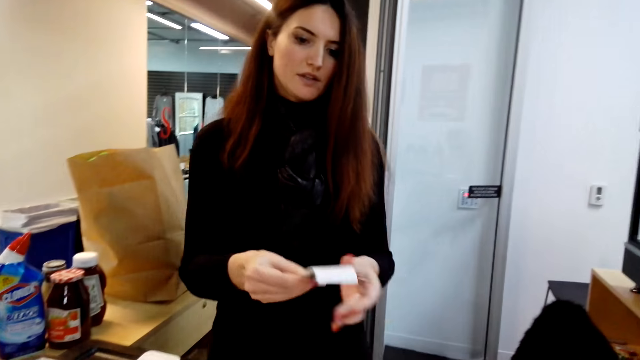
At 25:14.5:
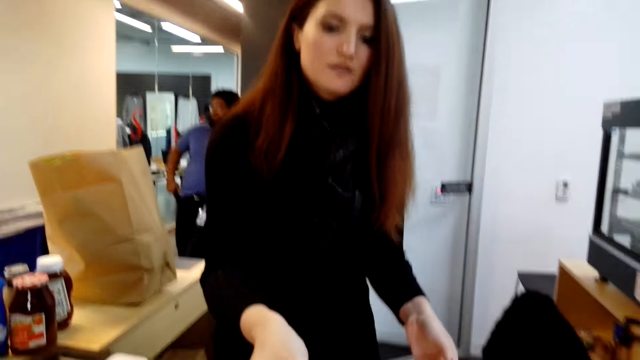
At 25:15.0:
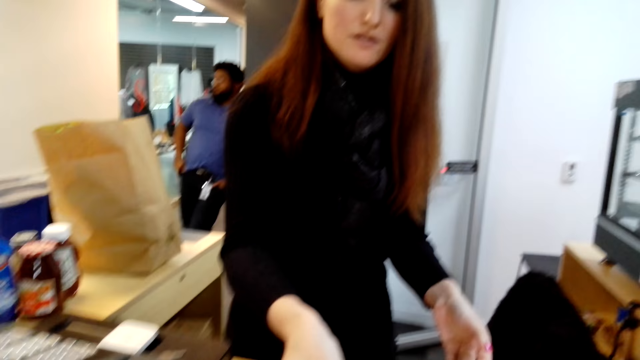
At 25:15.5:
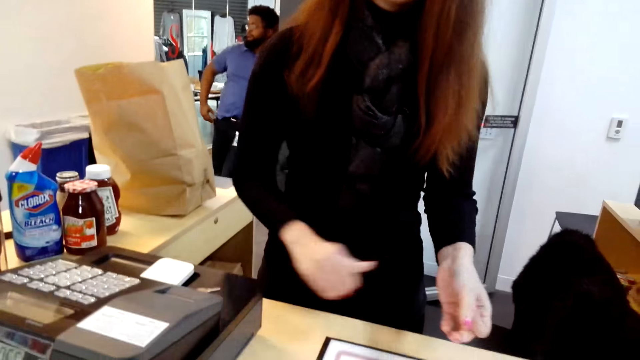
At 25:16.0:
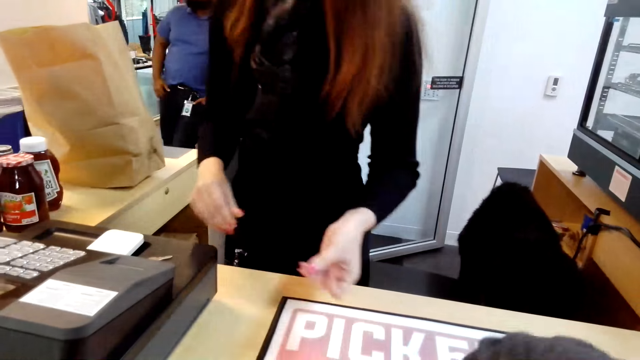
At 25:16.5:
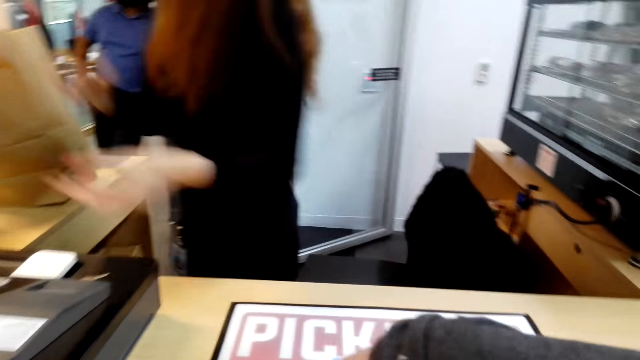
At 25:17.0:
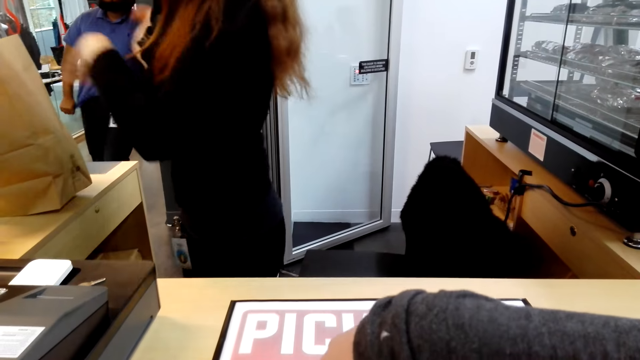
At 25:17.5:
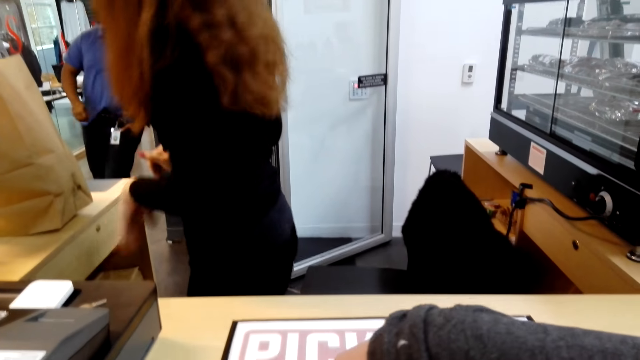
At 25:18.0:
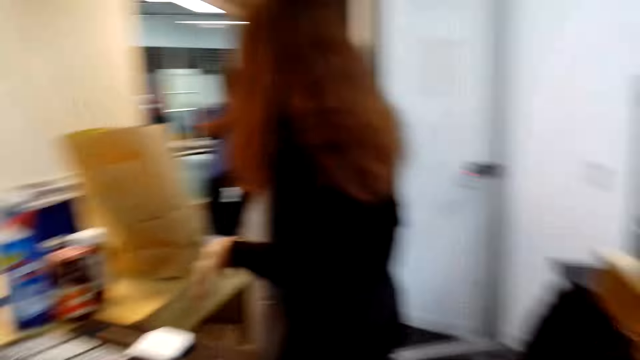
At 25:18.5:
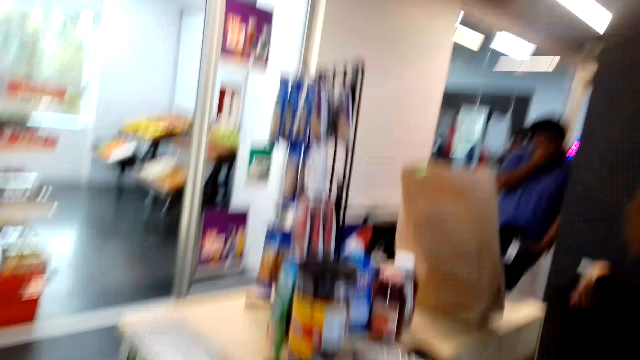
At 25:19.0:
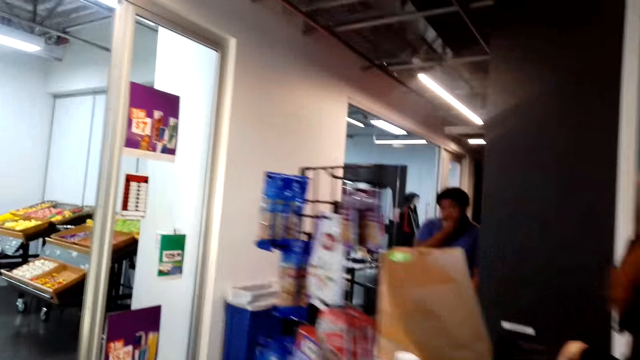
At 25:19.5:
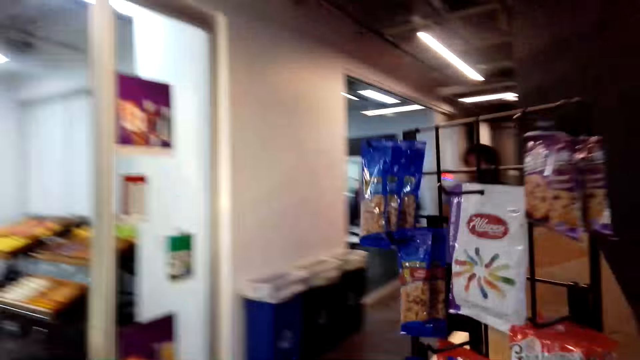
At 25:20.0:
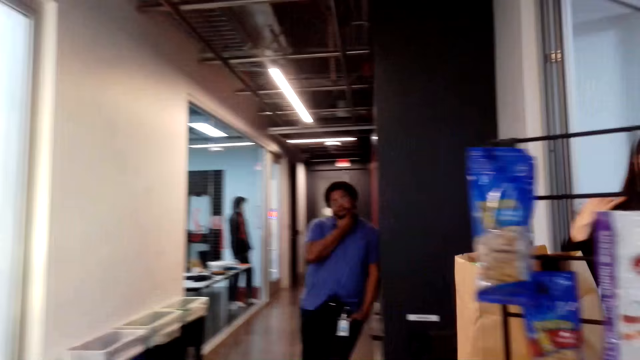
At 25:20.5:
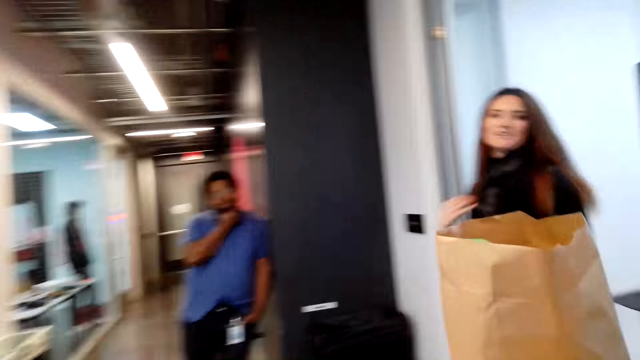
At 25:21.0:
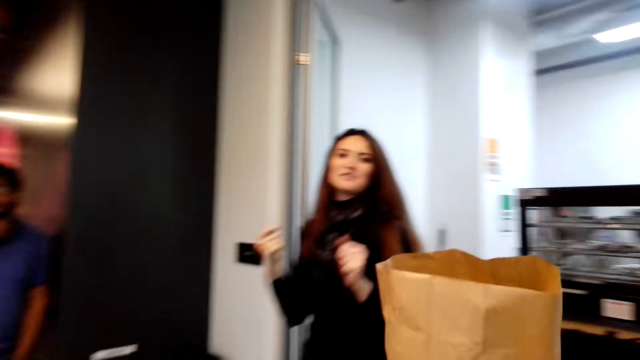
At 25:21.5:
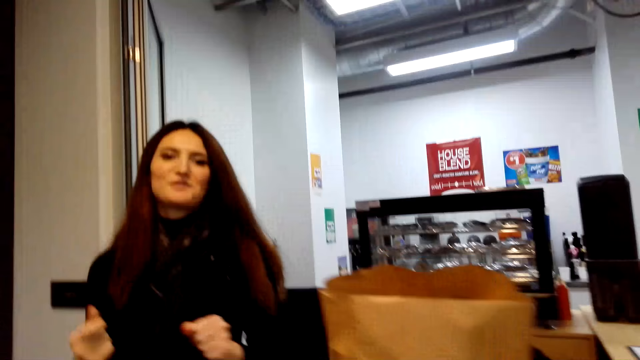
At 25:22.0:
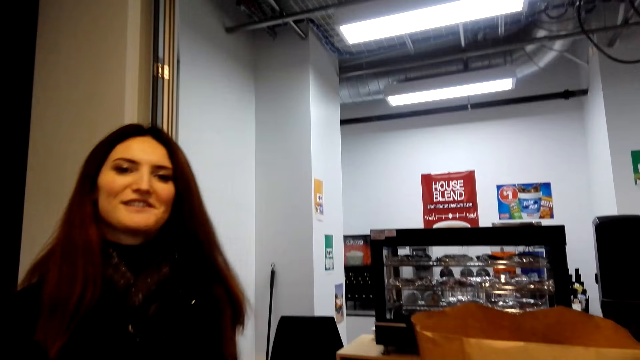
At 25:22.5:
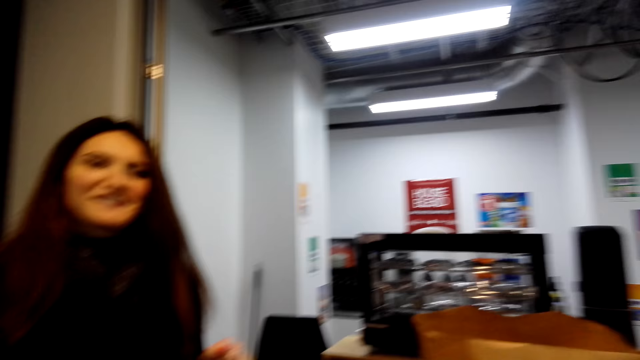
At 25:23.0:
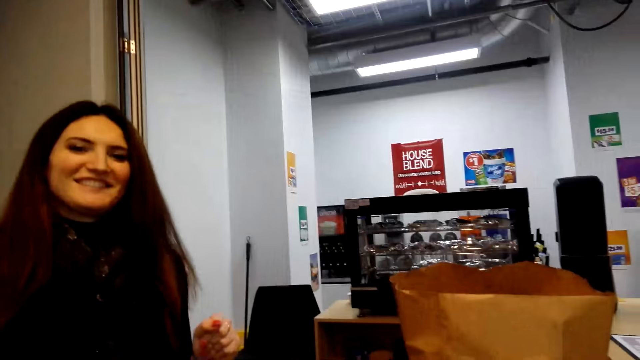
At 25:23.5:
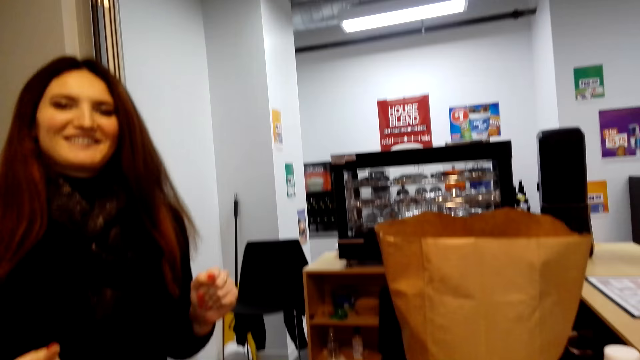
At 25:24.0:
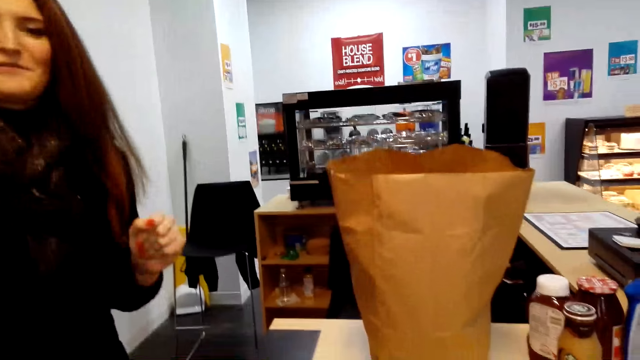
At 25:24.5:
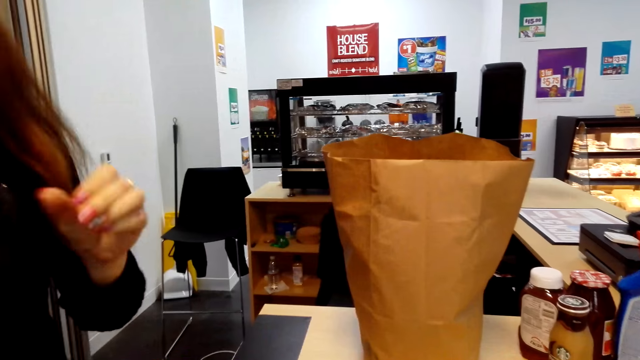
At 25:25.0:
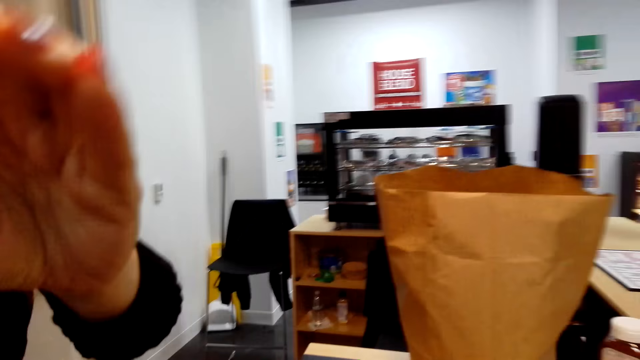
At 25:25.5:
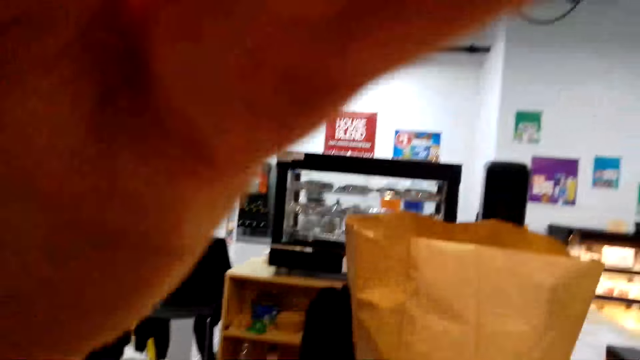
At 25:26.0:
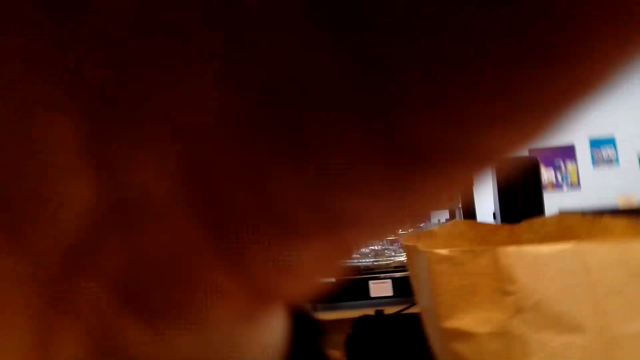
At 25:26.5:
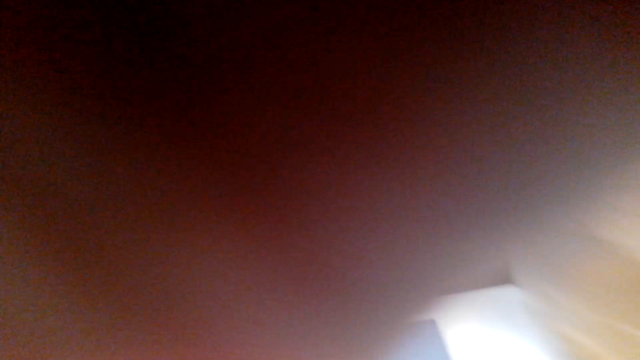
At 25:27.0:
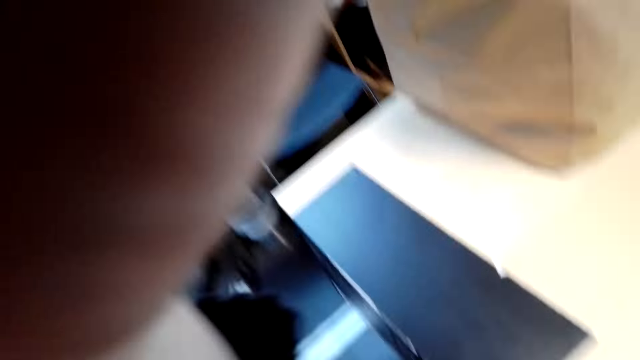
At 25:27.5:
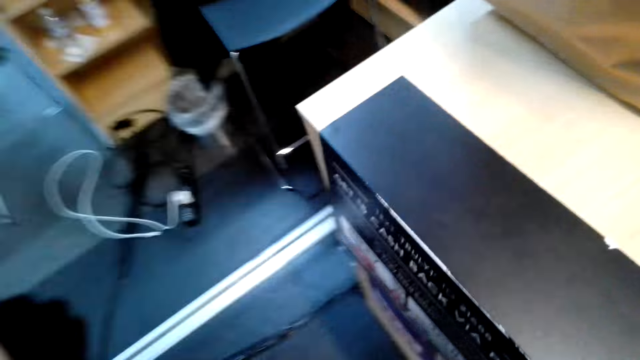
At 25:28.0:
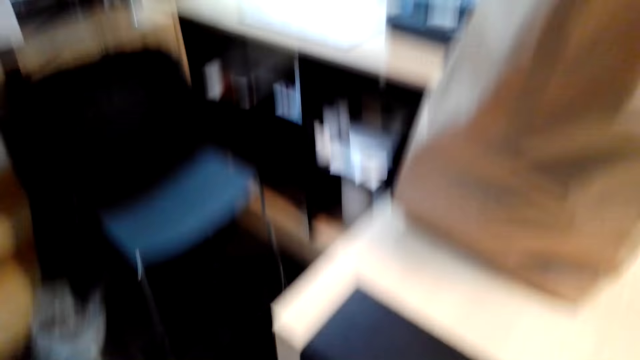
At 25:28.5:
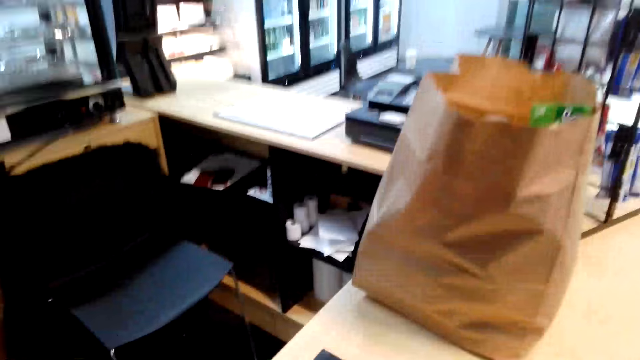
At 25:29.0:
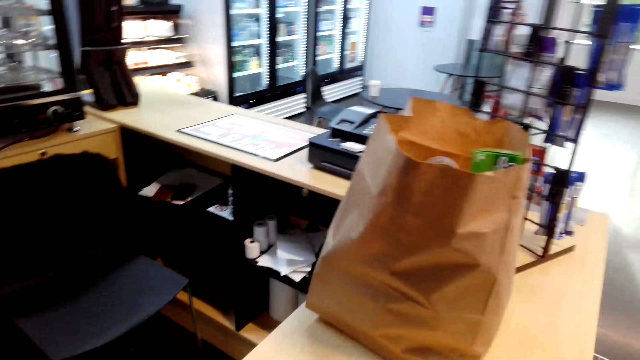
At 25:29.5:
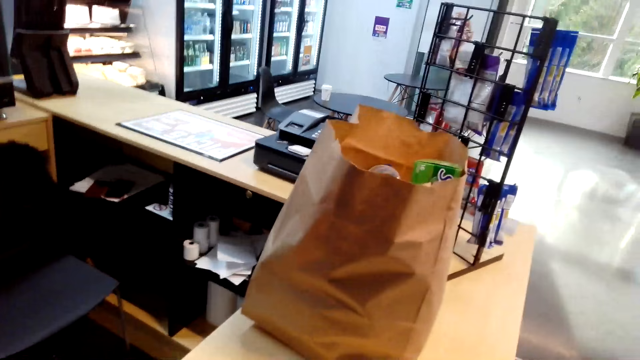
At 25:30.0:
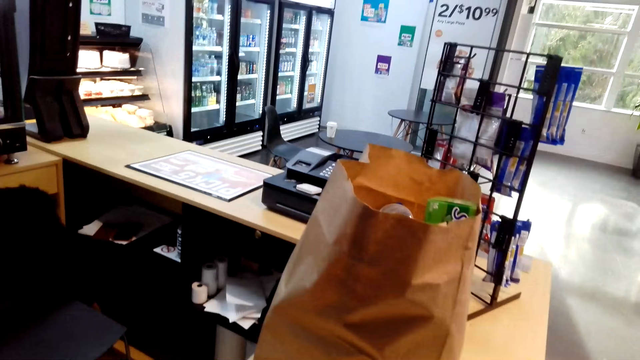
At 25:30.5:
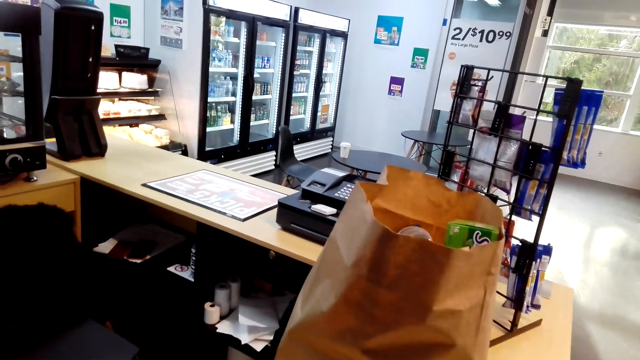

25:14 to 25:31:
A person gives the camera wearer a receipt and a card. The camera wearer walks in the store. The person smiles at the camera wearer and touches the camera wearer's face.
